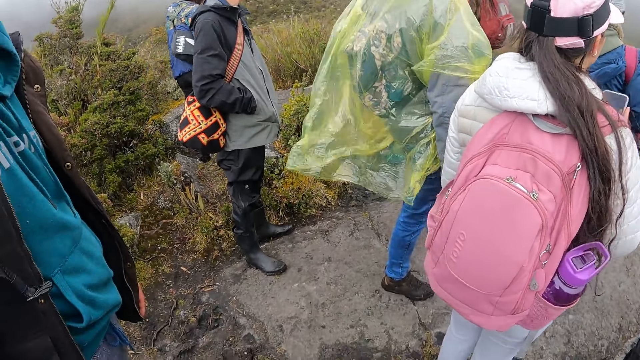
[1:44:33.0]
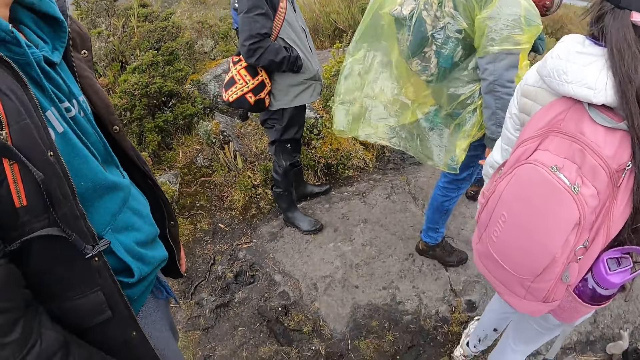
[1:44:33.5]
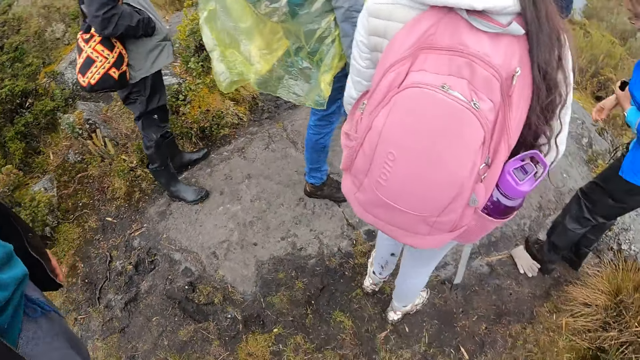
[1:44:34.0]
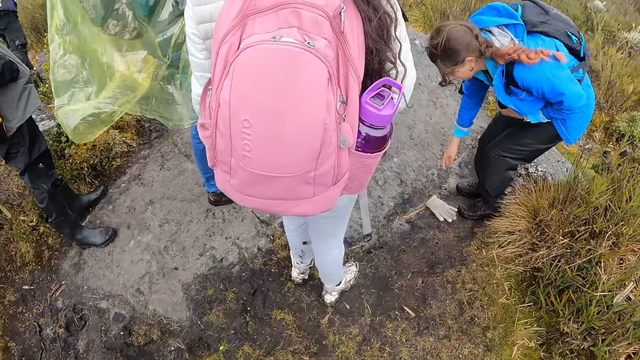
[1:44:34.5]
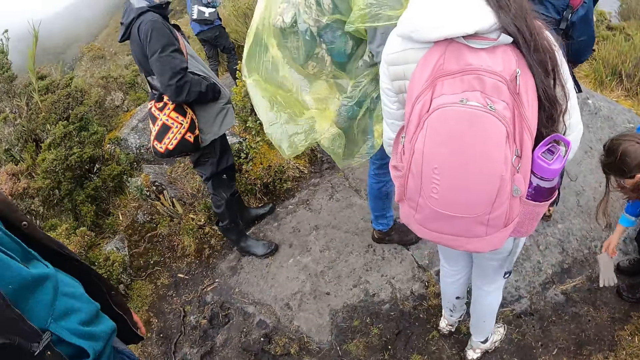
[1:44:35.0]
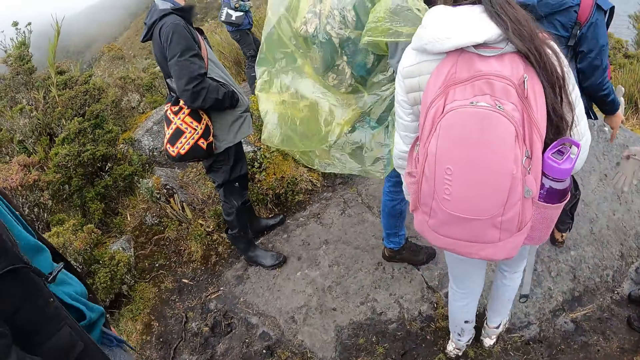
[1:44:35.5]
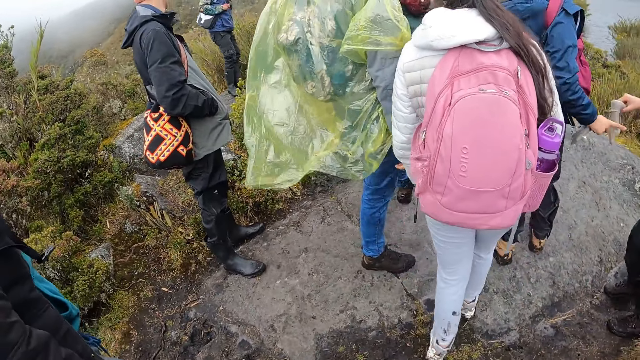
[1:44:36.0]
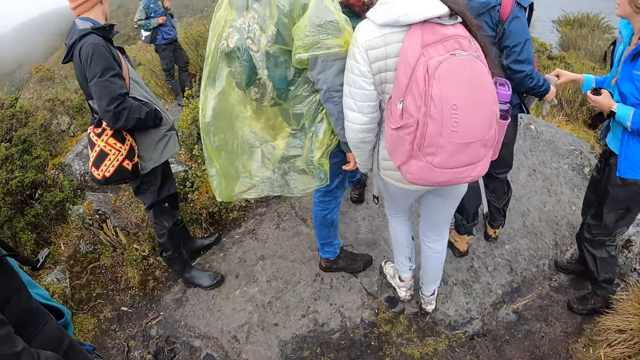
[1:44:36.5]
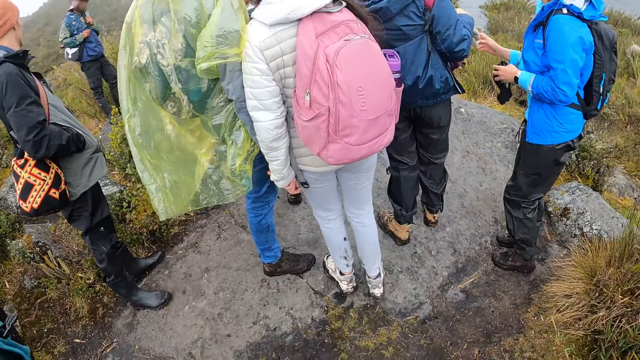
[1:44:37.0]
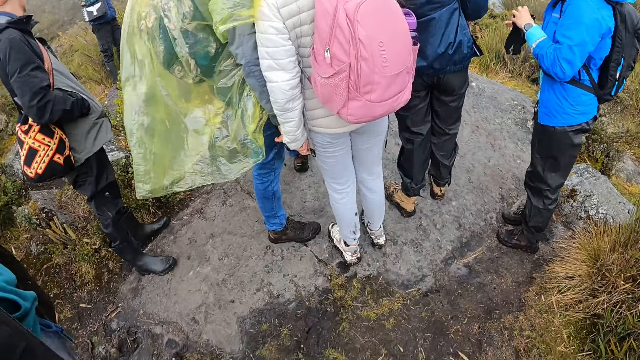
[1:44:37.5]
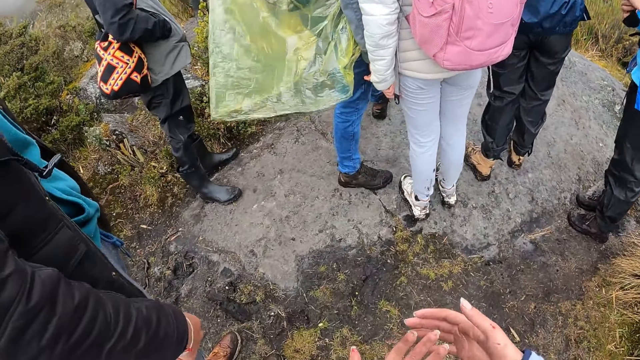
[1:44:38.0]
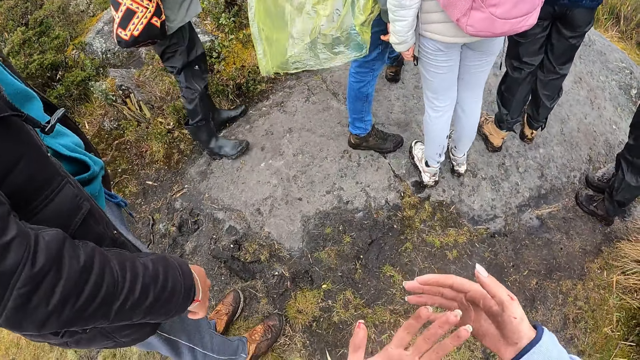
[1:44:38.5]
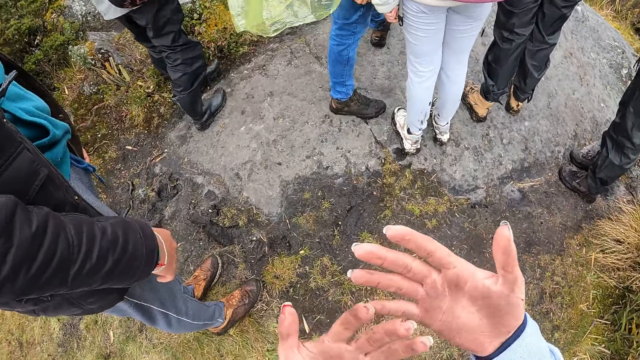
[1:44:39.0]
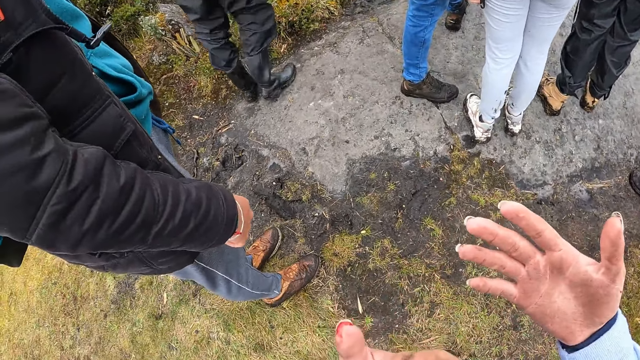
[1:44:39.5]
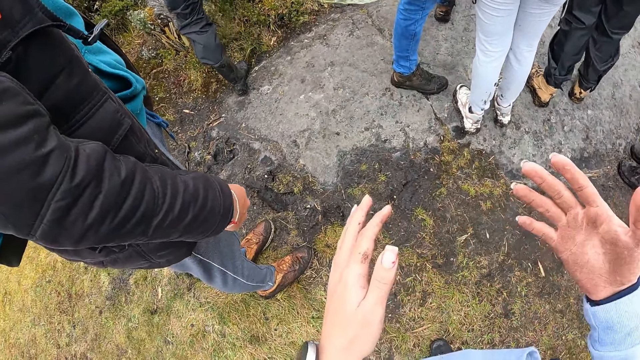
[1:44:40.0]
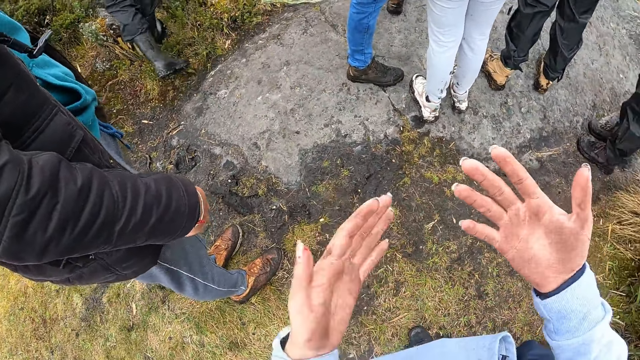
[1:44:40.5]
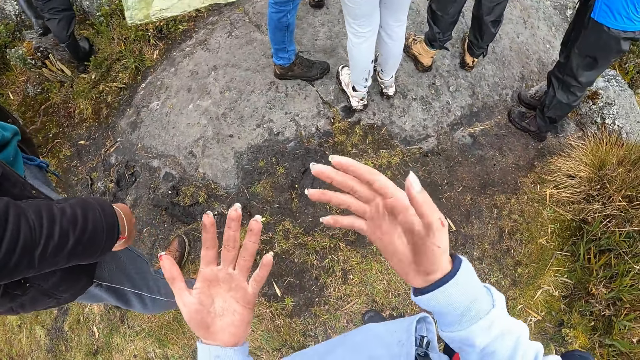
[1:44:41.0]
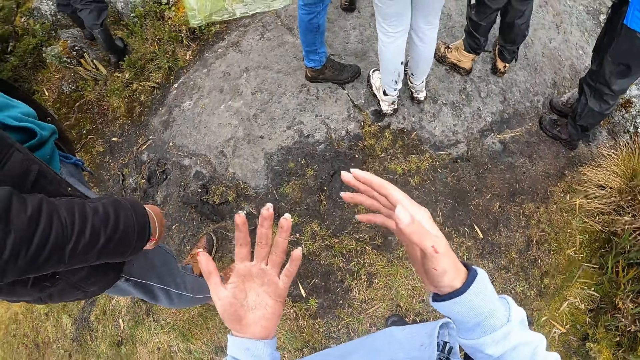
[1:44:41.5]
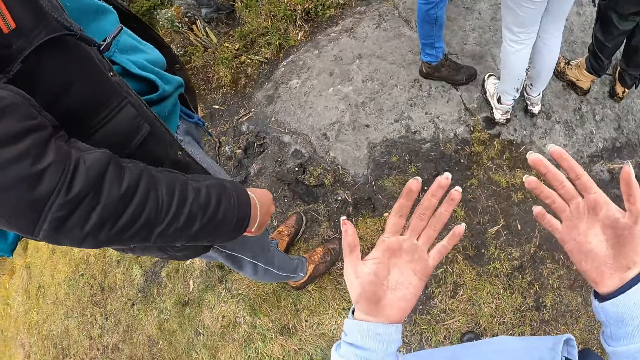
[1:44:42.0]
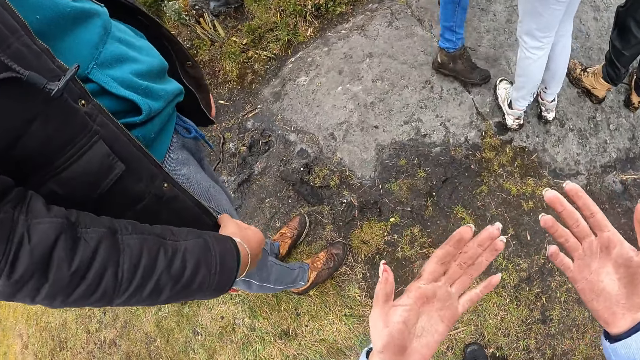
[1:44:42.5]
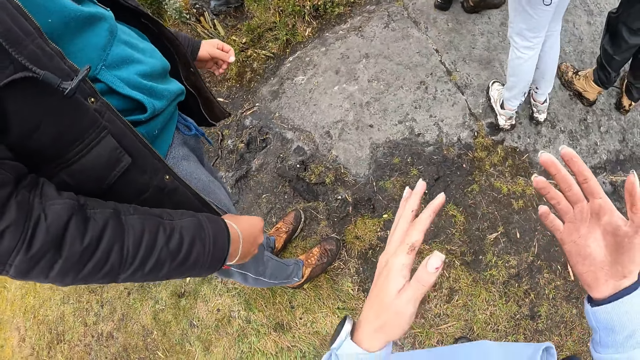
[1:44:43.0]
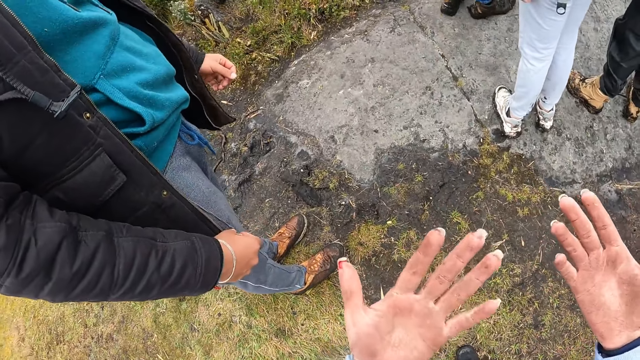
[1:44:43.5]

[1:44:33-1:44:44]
A woman picks up a glove from the ground with her right hand. The woman gives a man the glove with her right hand. The camera wearer looks at the hands.

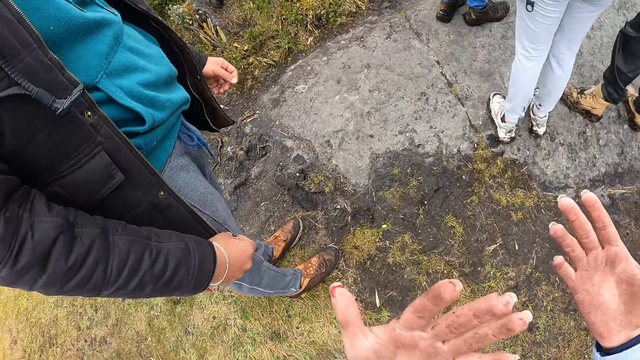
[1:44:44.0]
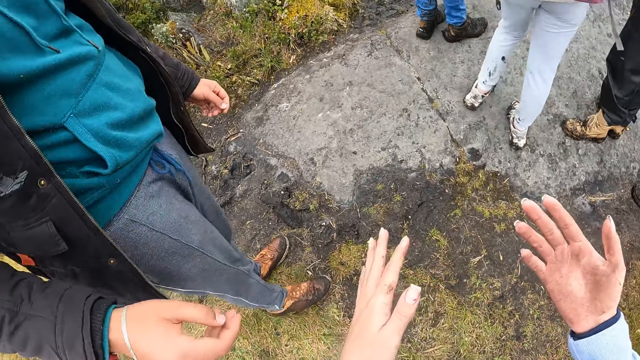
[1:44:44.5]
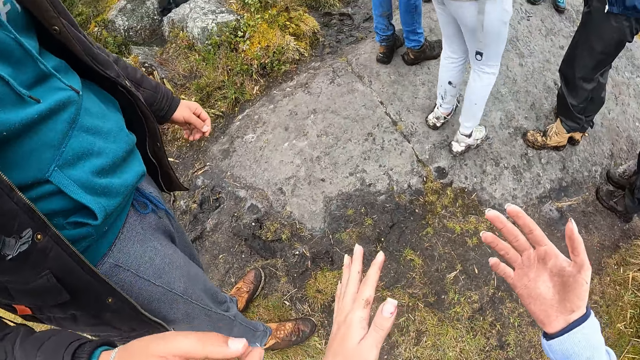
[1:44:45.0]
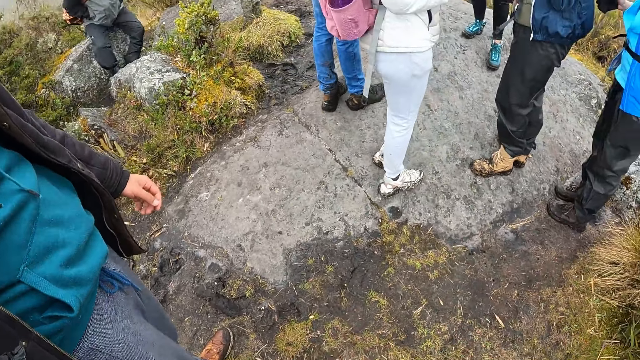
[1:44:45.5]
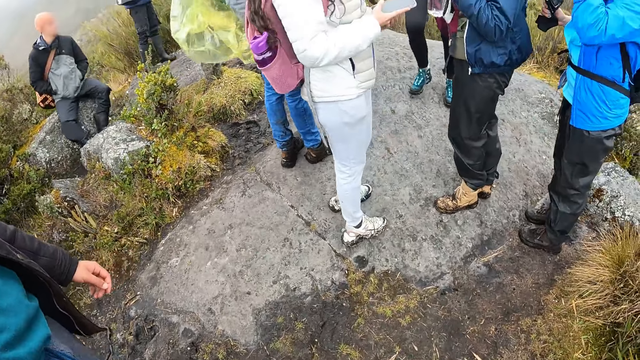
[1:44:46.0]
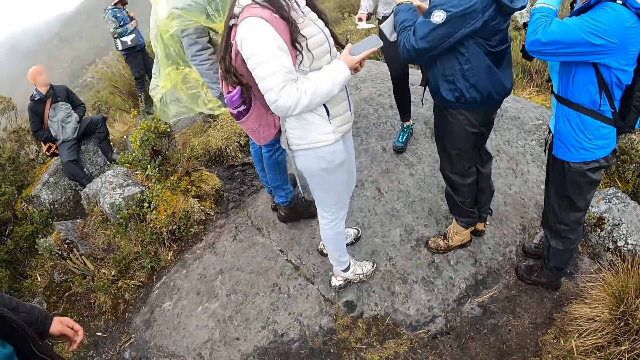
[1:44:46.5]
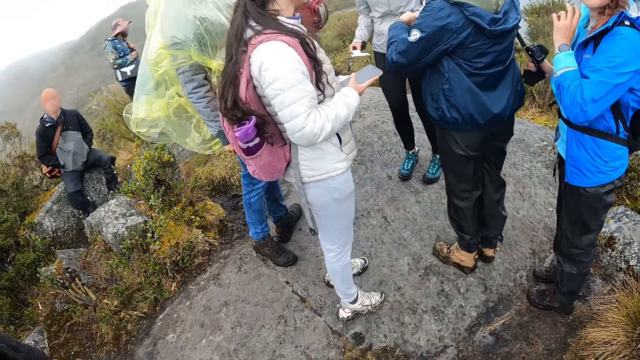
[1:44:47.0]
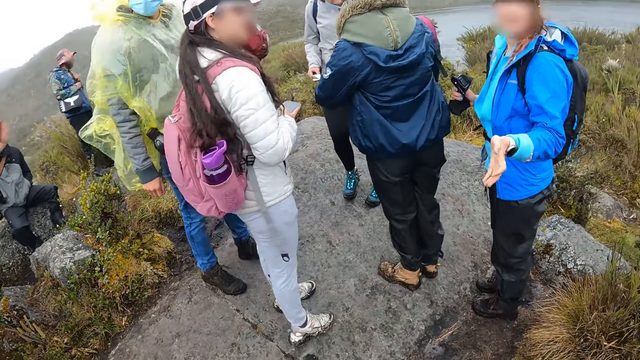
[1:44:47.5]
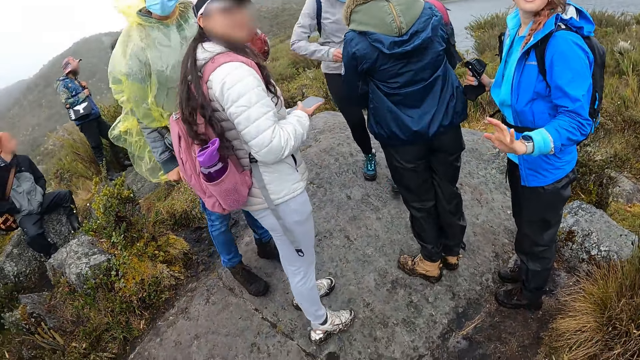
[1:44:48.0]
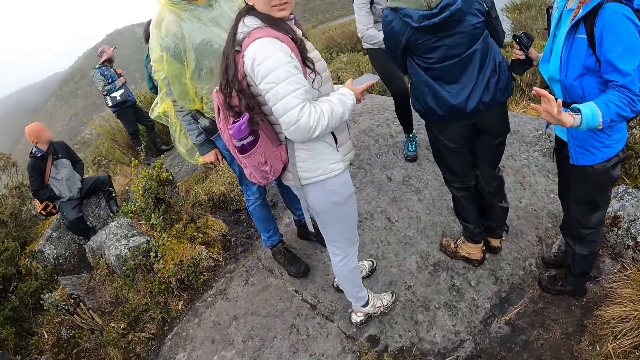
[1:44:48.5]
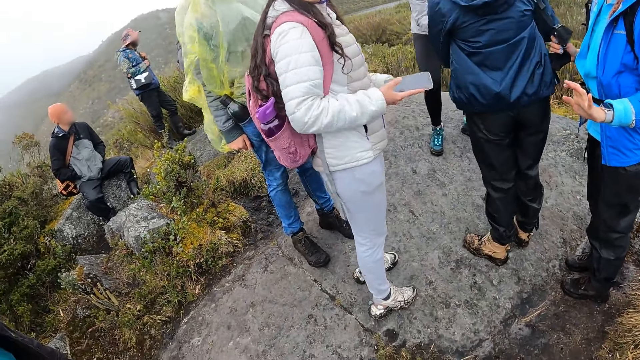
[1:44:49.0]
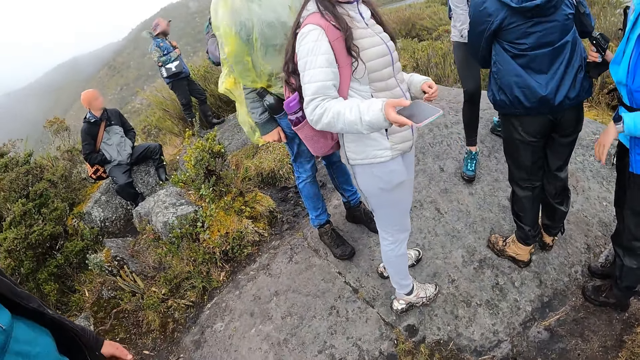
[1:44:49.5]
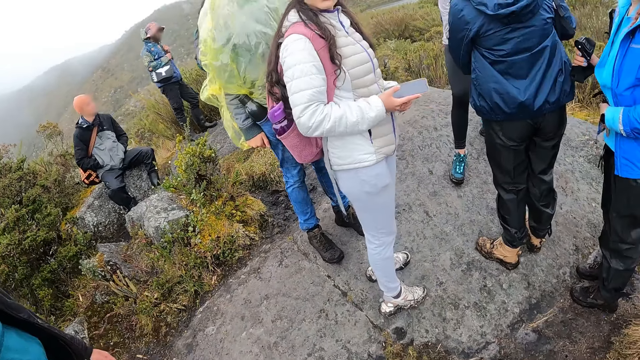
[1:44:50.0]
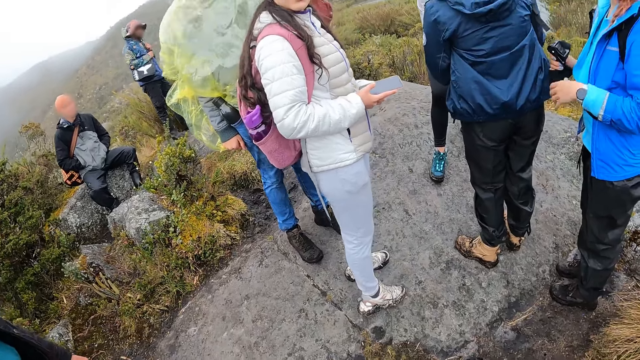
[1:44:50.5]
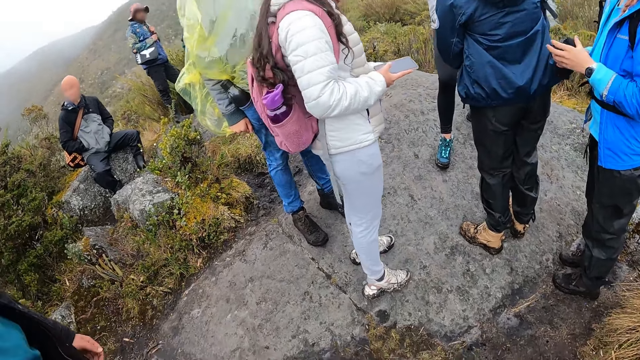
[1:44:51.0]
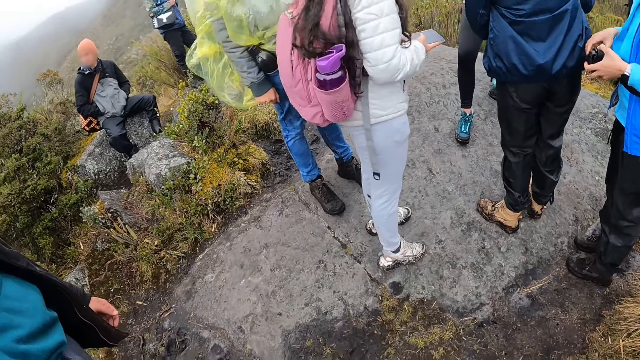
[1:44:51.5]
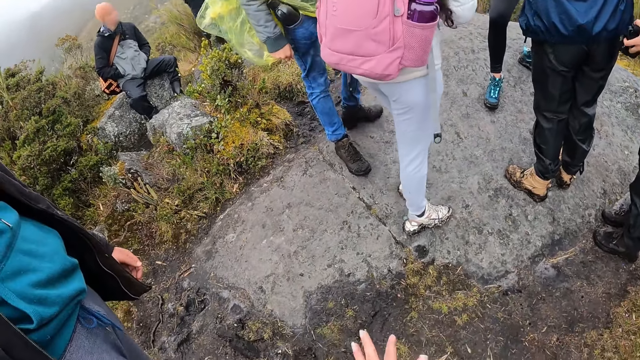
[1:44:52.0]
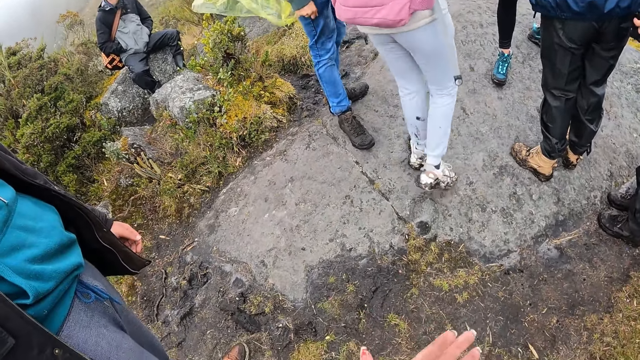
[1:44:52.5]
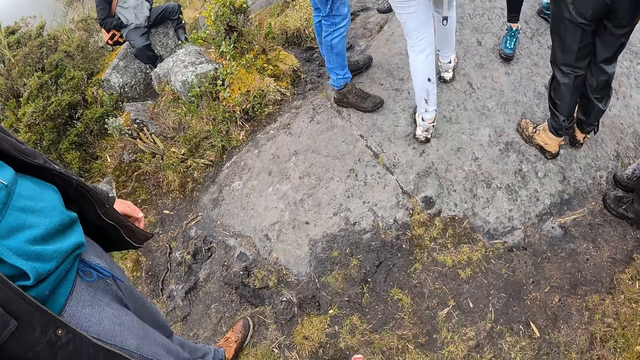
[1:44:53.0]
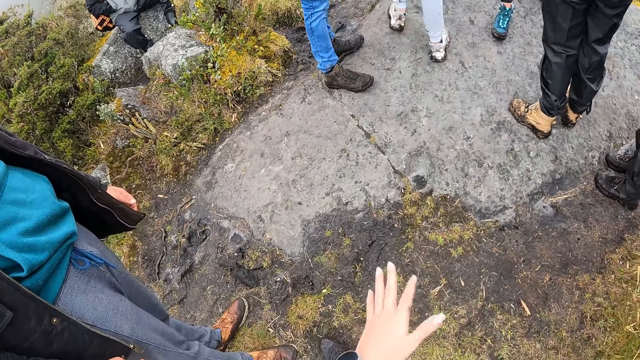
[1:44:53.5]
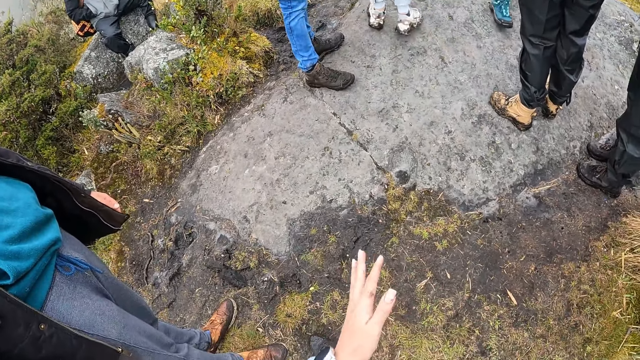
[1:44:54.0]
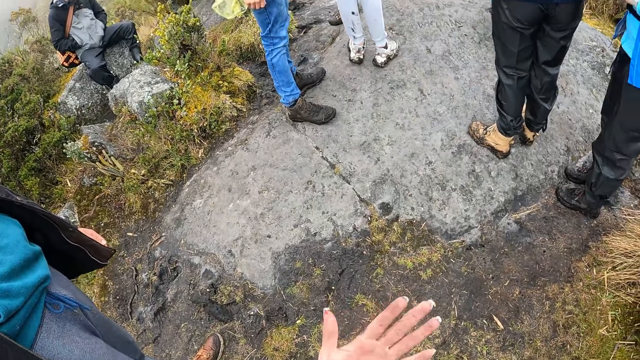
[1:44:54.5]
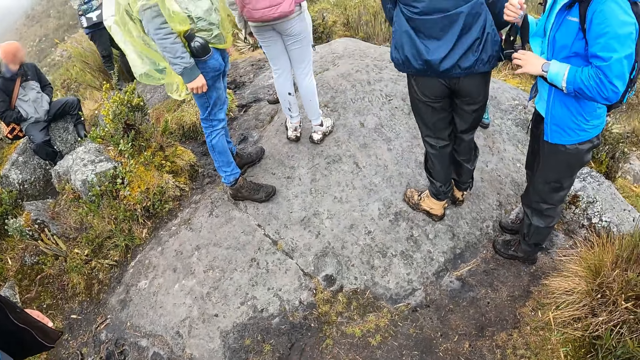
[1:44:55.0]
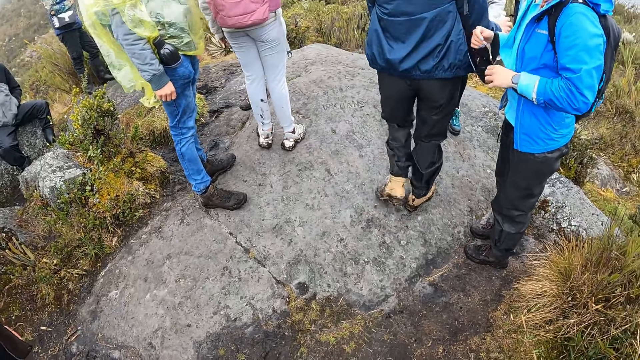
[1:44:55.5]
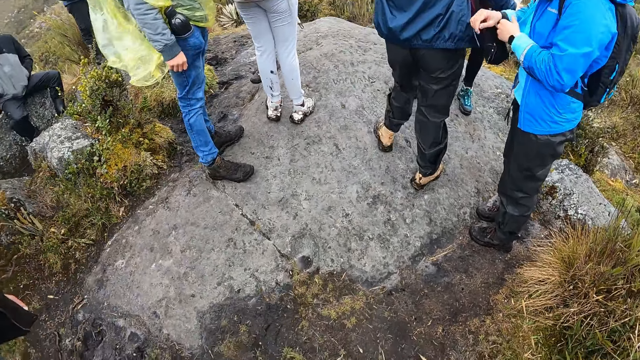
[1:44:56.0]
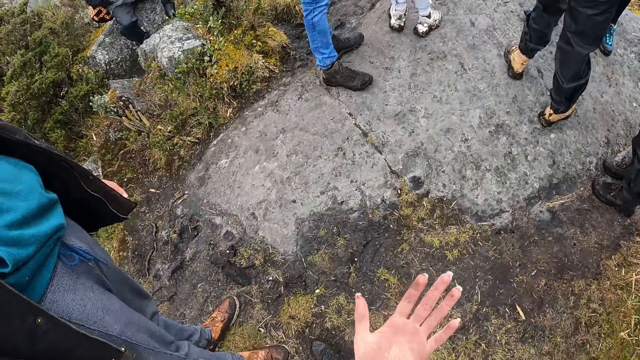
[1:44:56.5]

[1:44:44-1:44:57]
The woman holds a phone with her right hand. The camera wearer looks at the people. They look at the hand.
